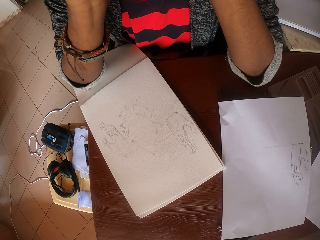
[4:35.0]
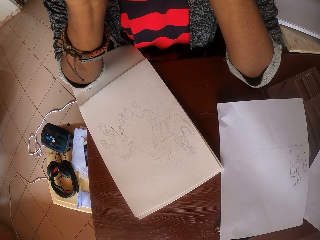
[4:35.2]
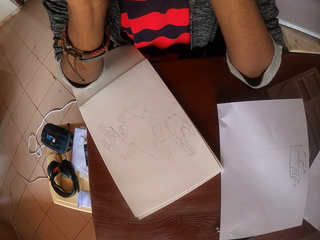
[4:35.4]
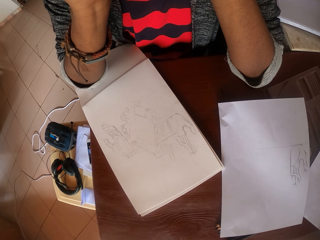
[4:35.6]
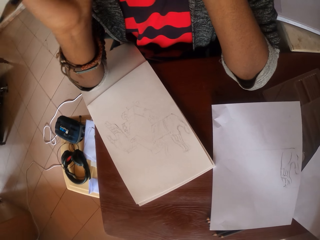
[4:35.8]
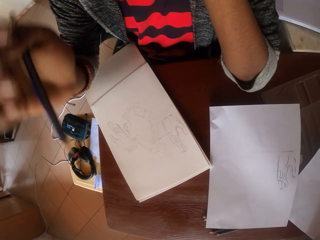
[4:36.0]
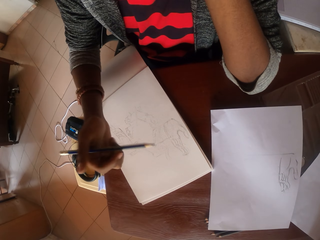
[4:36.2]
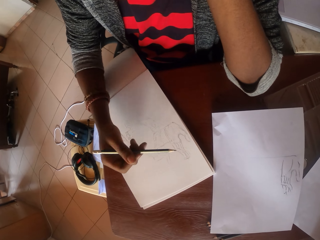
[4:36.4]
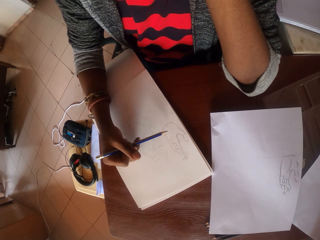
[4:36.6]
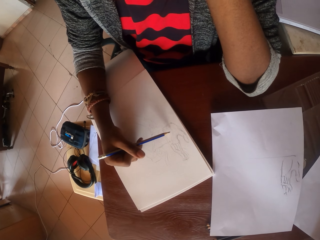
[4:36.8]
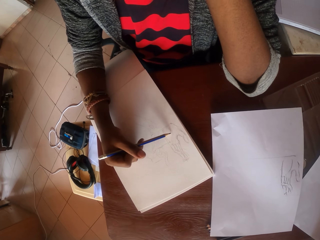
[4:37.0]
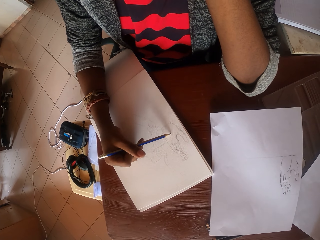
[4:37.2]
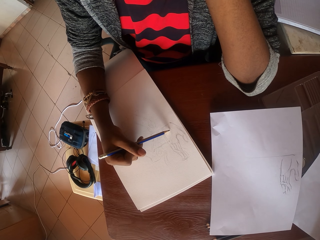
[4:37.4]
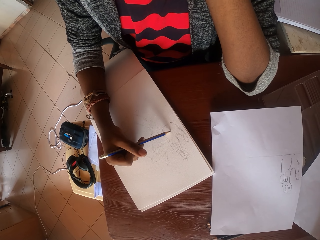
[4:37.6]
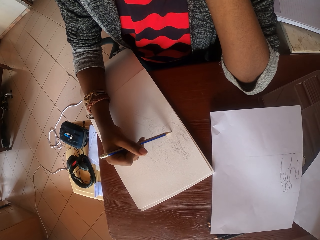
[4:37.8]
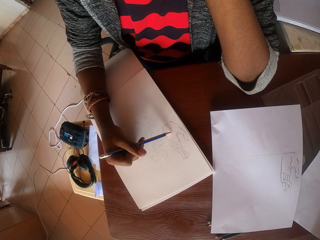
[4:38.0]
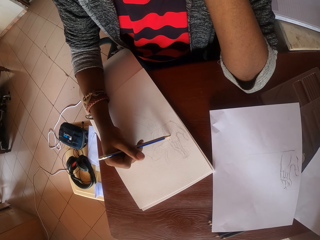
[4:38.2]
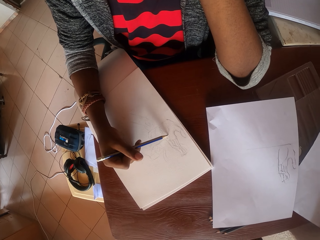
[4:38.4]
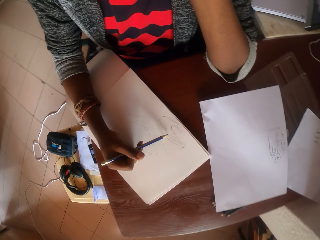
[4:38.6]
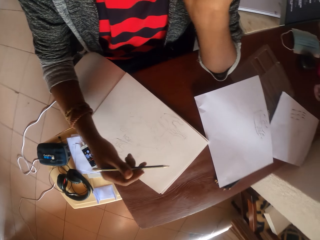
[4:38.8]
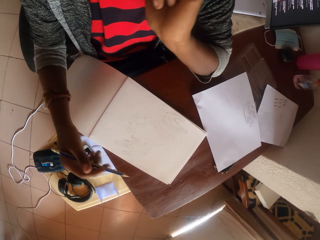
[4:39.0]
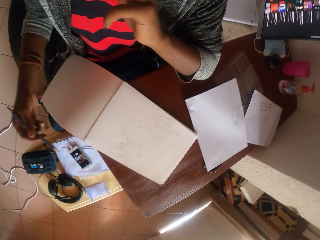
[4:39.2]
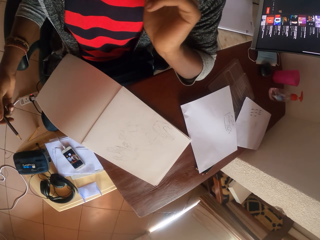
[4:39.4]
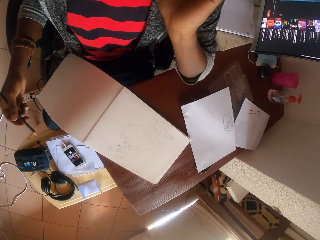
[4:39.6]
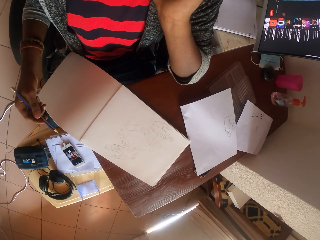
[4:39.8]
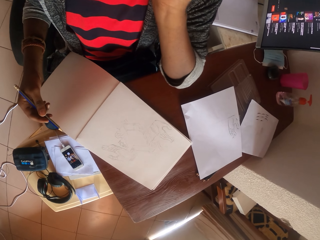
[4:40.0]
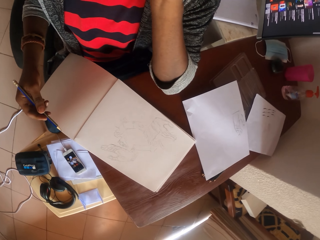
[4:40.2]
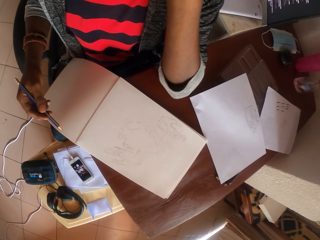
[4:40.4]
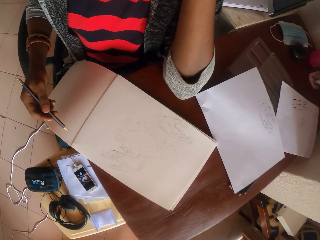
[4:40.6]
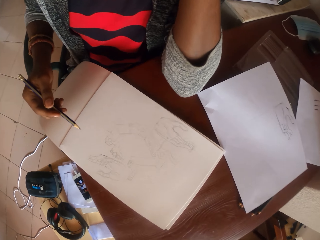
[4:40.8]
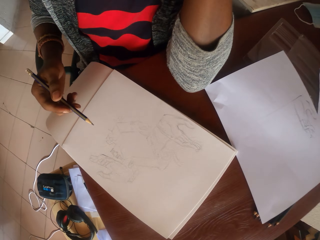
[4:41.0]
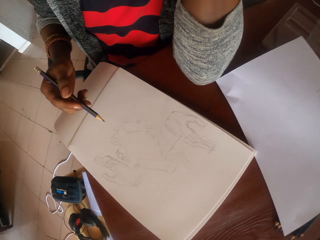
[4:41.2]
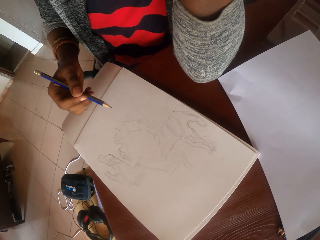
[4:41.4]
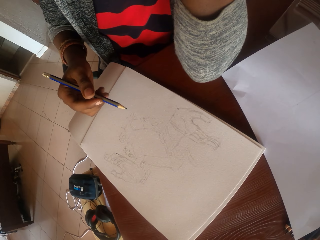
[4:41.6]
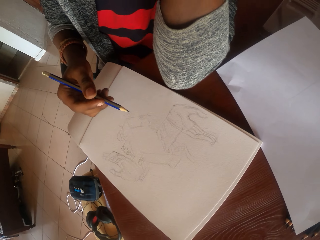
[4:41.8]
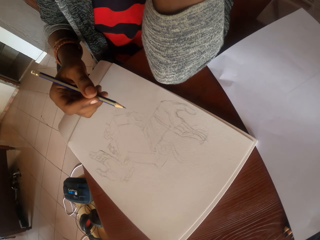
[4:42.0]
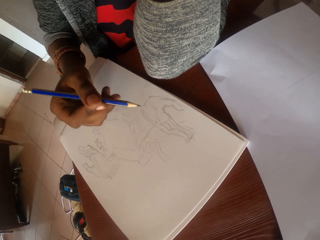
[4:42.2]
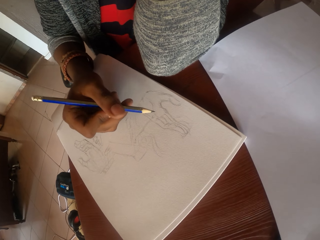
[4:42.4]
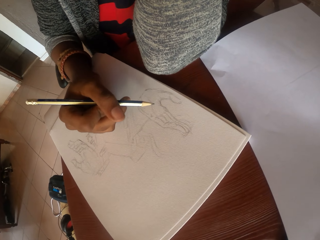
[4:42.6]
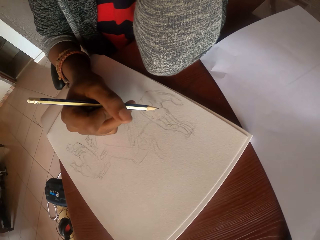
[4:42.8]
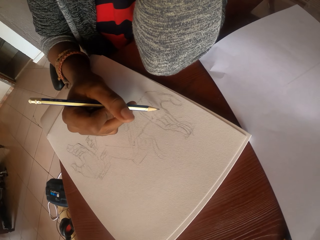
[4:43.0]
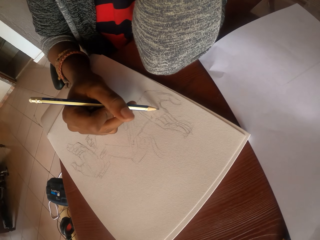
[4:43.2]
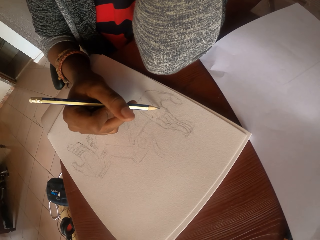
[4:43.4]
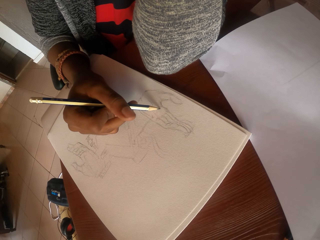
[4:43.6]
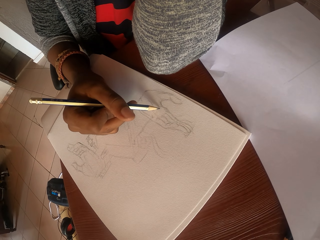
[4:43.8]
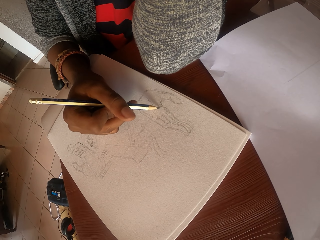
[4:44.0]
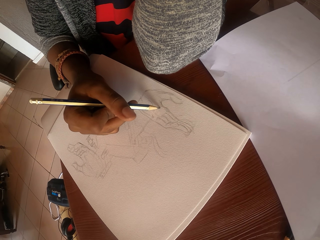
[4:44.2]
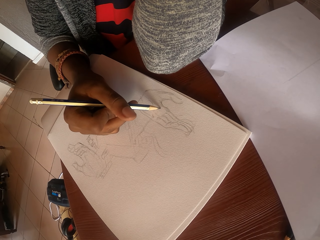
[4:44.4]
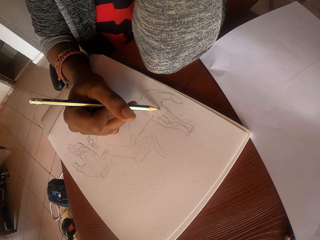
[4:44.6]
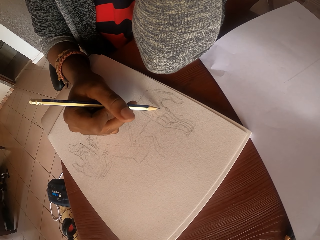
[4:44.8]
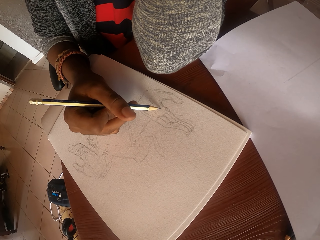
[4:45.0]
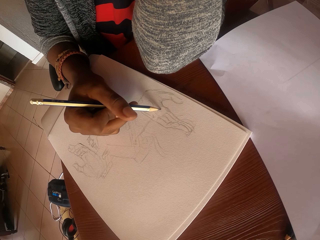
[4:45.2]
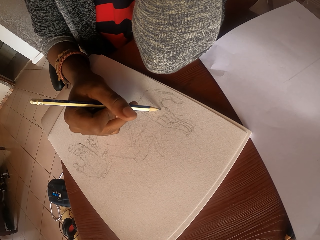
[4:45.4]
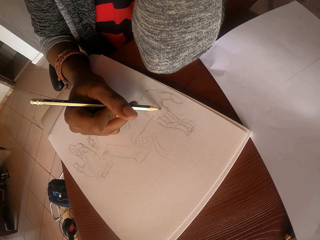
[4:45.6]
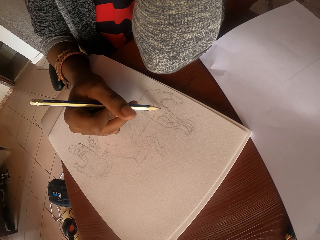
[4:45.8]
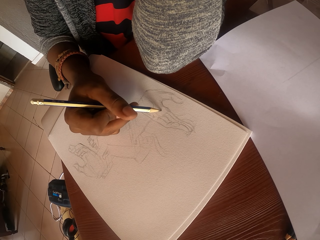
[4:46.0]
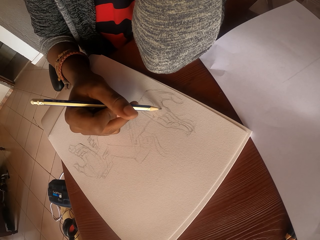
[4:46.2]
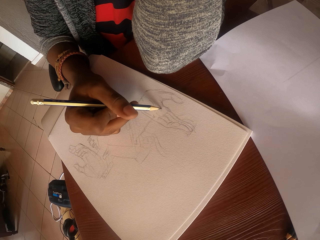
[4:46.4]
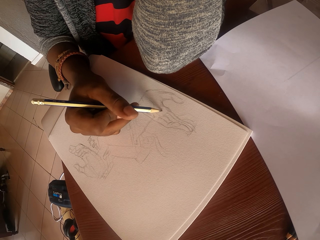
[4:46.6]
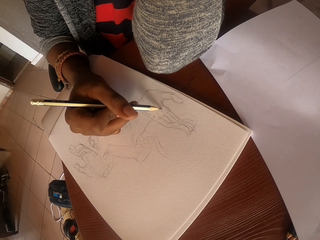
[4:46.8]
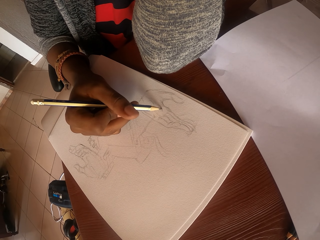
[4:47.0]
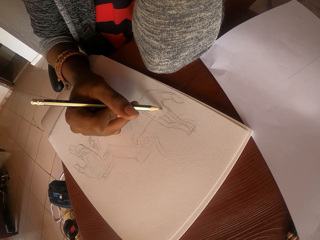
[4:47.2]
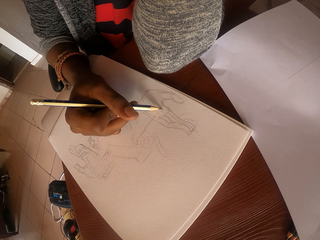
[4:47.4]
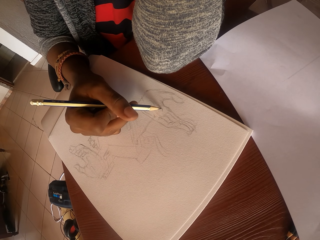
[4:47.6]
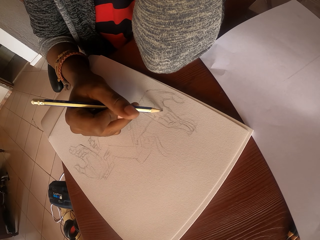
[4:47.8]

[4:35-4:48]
The camera wearer withdraws the right hand from something. They draw the picture with a pencil on the book. They look at the picture. They withdraw the right hand from the book. They draw the picture with a pencil on the book.

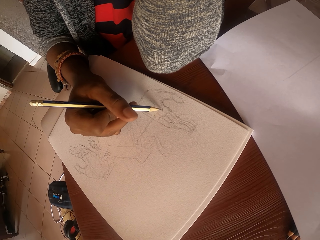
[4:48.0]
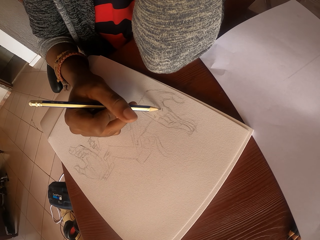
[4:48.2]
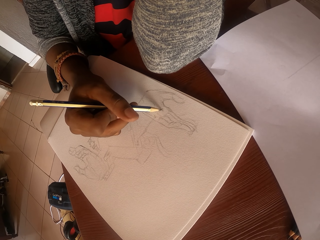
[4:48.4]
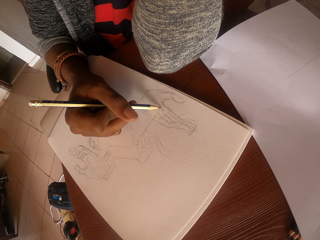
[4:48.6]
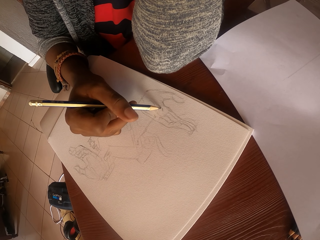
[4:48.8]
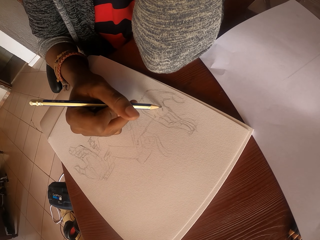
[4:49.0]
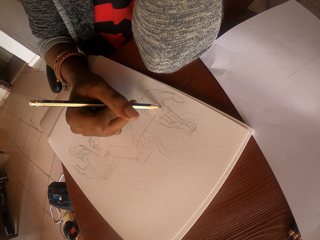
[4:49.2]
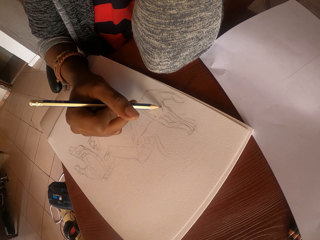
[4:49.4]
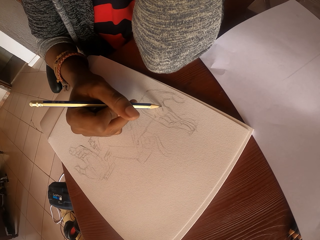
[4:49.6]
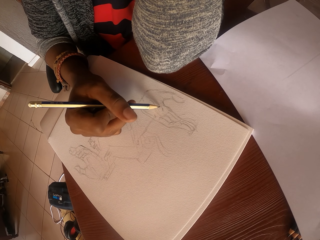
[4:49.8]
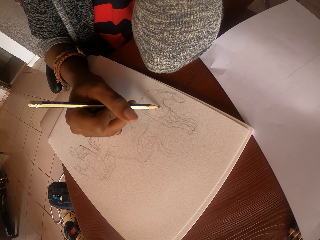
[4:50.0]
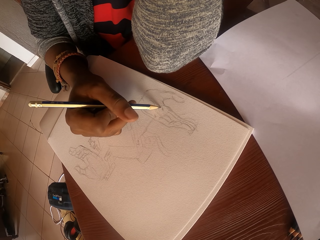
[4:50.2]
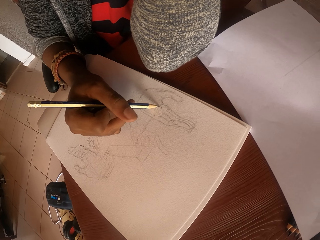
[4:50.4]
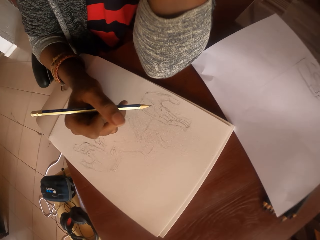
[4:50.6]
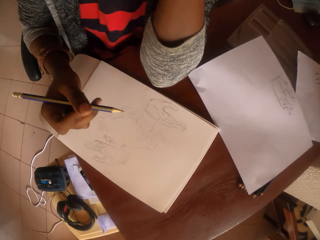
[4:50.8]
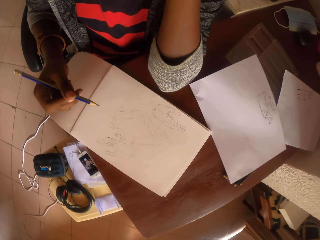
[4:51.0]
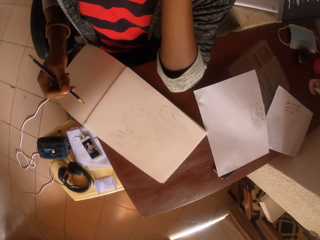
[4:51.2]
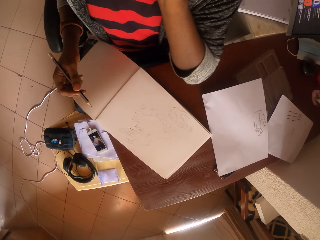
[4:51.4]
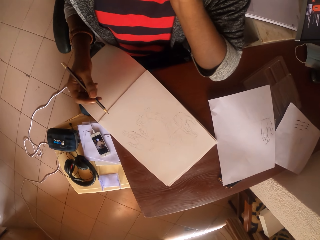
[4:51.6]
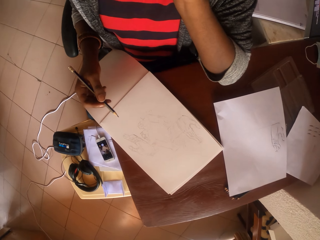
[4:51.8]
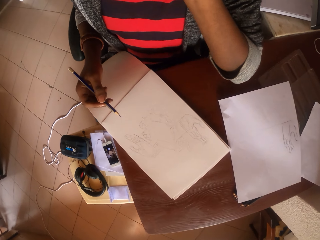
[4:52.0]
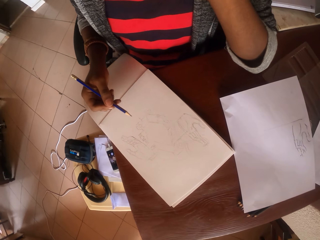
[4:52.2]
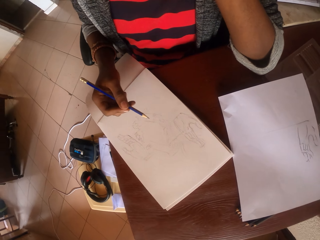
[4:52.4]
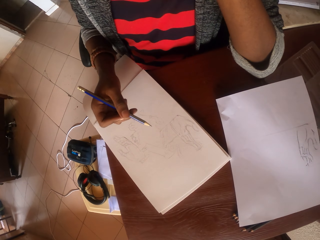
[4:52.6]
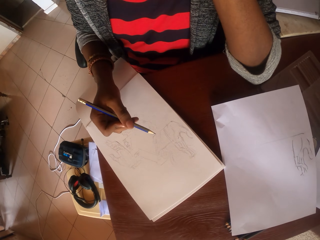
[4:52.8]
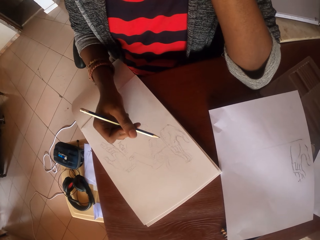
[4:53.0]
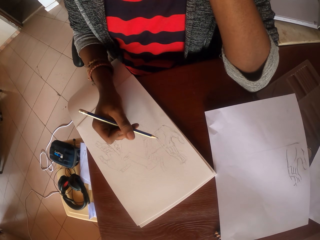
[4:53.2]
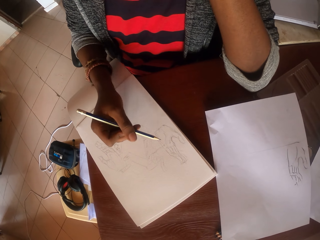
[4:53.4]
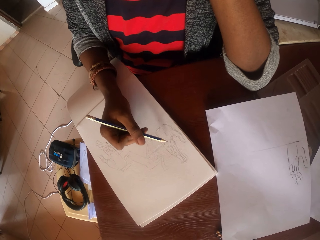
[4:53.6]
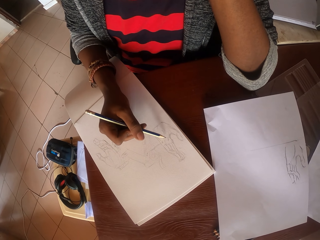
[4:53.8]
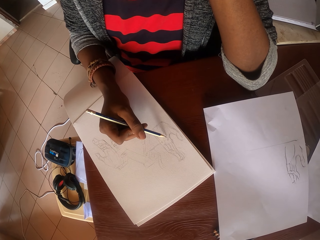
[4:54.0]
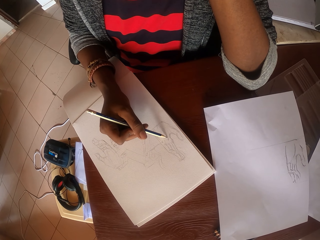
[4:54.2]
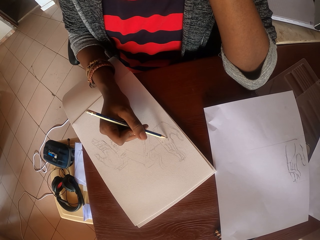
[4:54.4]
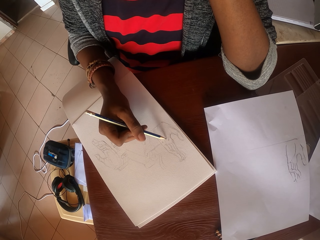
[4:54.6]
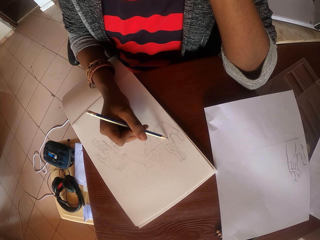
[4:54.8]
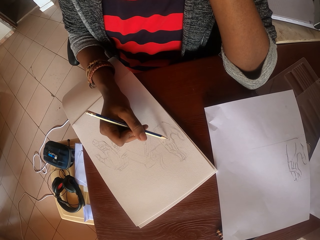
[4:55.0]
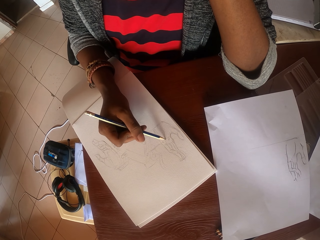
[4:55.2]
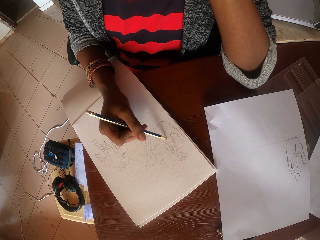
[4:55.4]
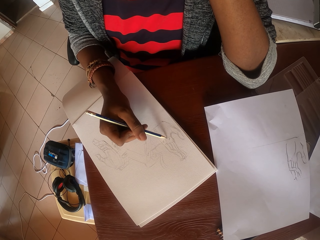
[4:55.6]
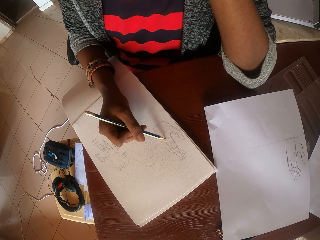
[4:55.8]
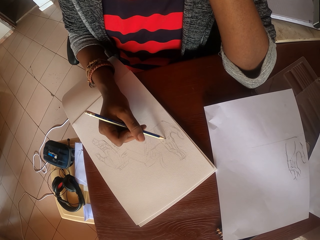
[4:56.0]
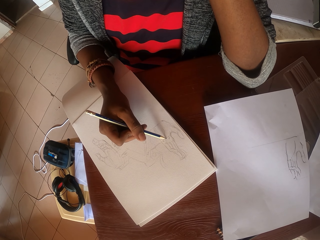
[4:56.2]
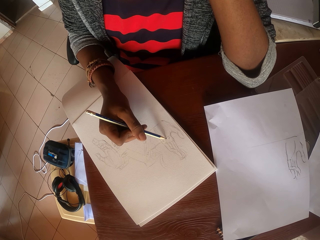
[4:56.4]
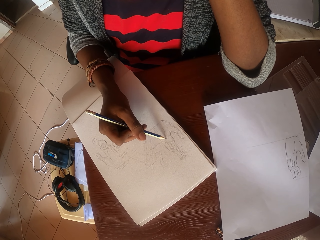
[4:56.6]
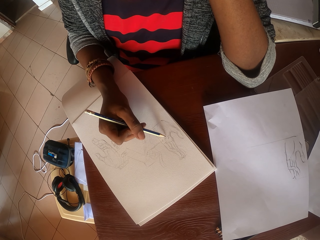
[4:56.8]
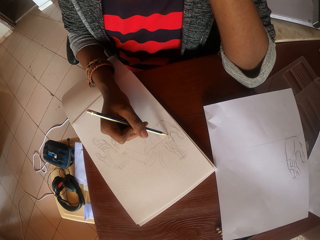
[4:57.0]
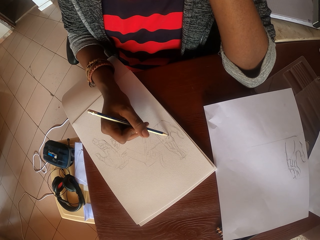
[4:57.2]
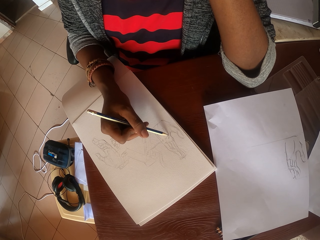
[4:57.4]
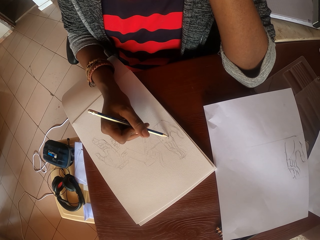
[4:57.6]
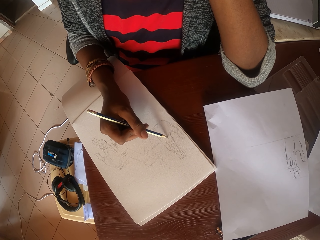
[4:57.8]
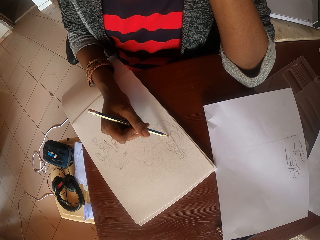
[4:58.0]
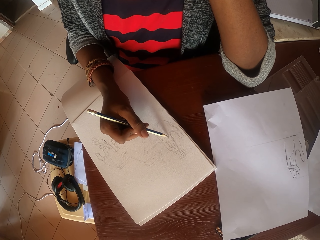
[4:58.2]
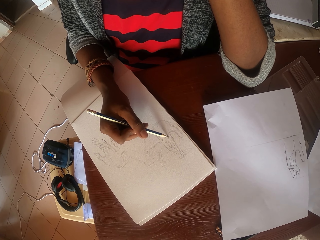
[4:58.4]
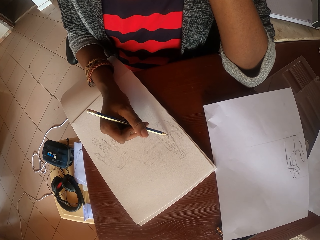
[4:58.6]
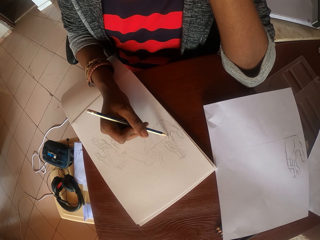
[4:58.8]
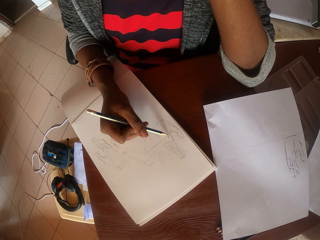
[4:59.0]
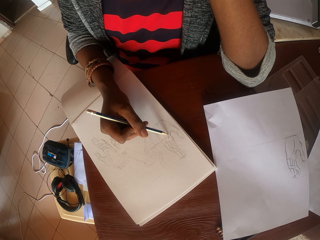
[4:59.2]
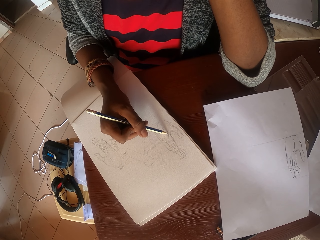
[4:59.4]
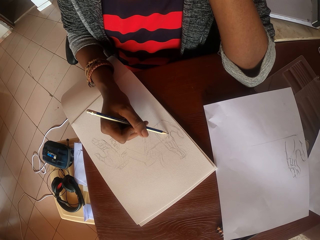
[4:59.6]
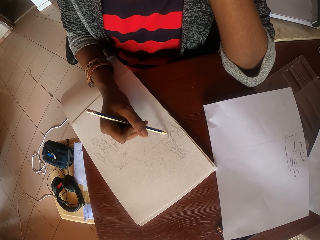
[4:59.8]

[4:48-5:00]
The camera wearer stares at a drawing. They draw on a paper with a pencil.
